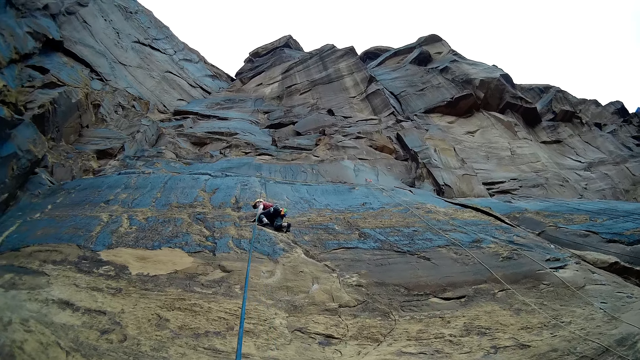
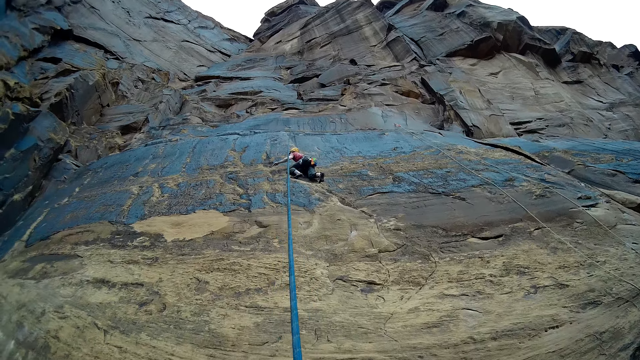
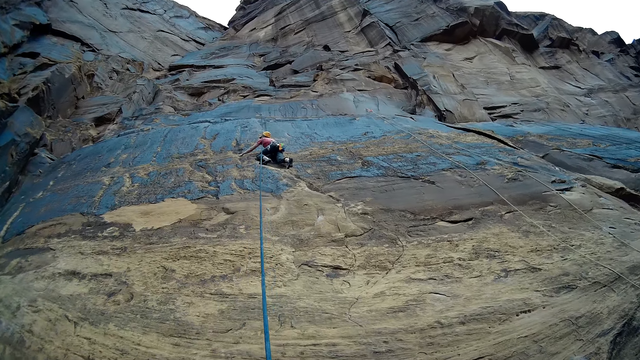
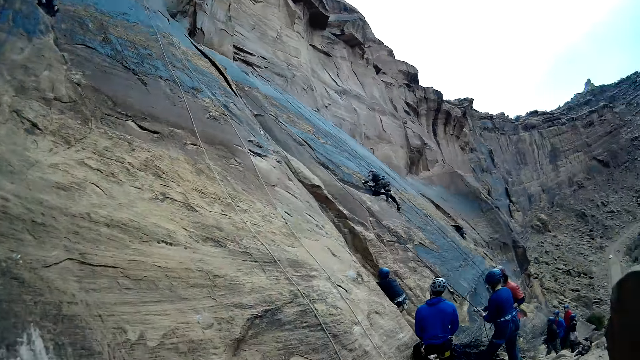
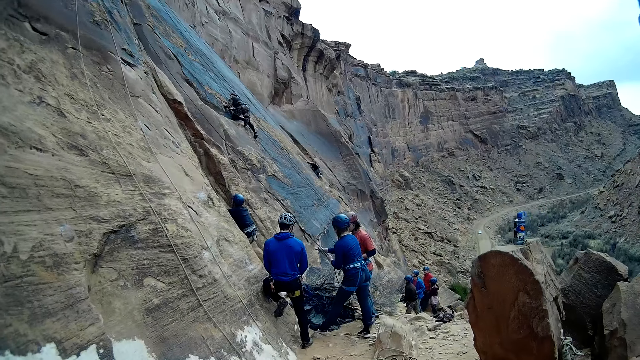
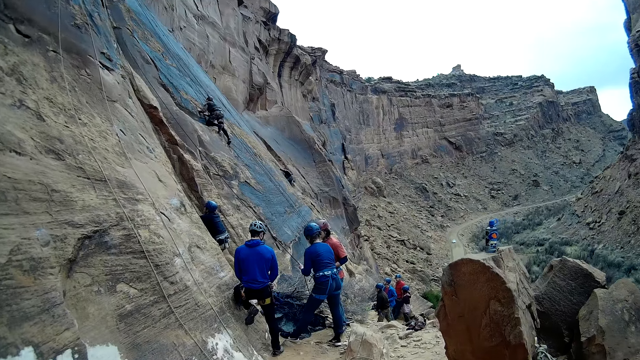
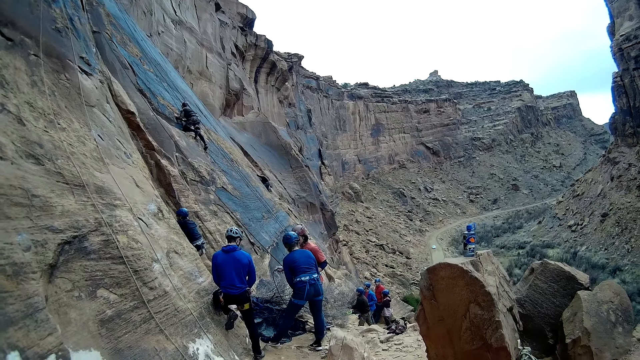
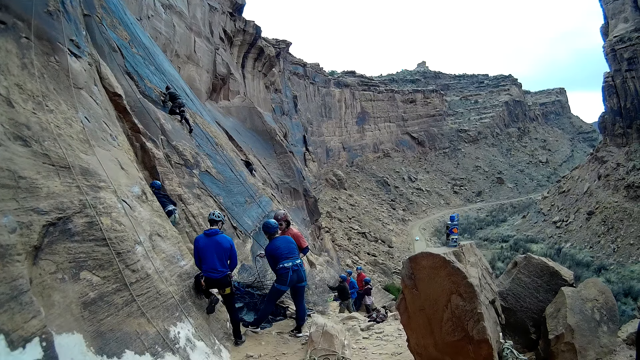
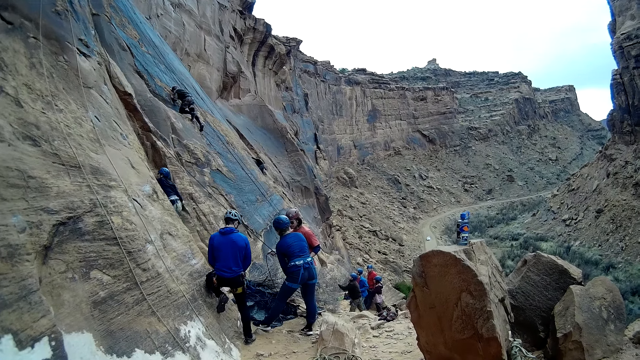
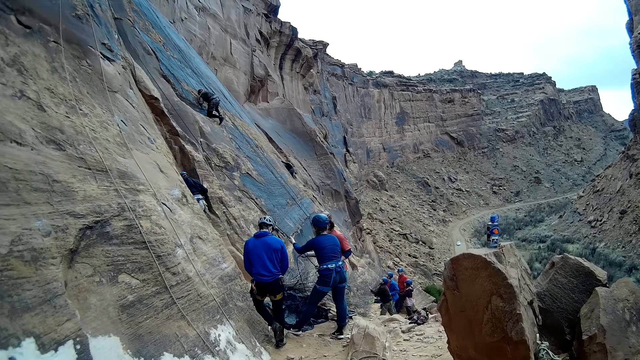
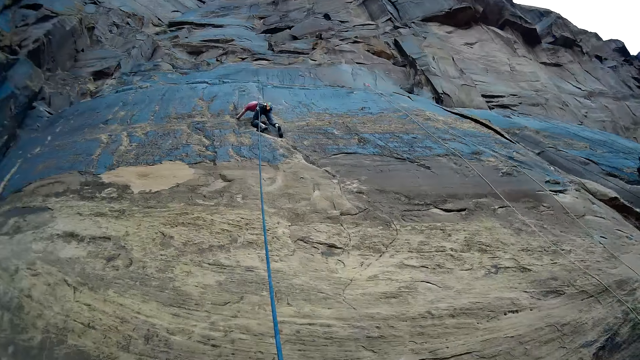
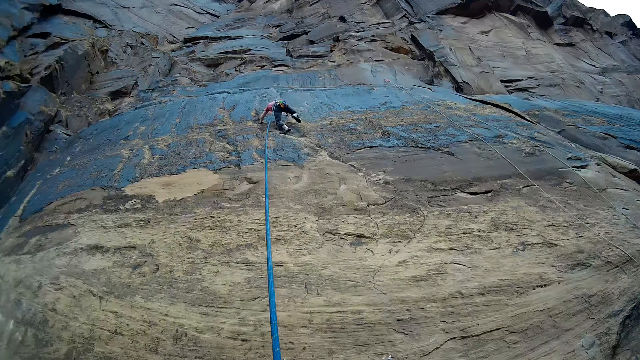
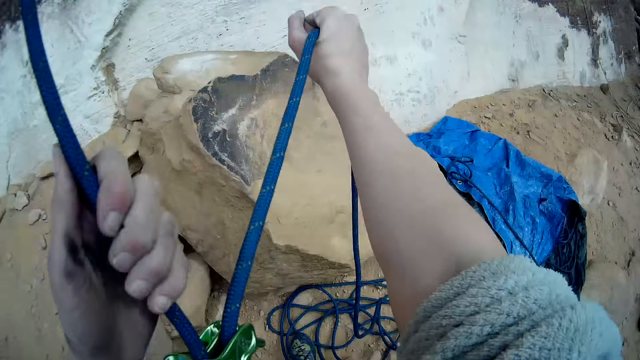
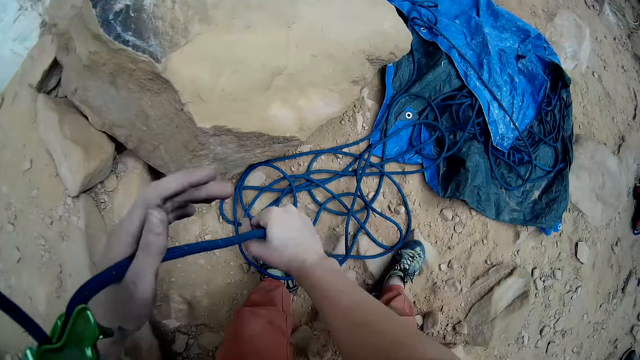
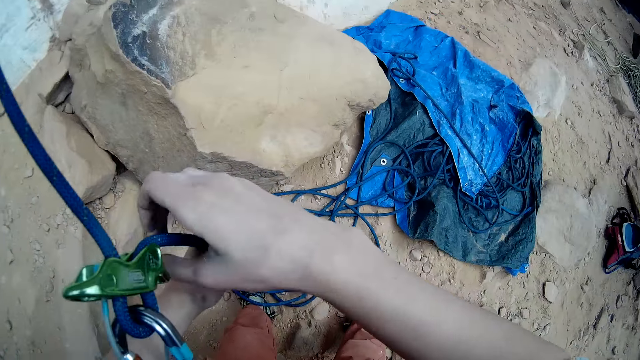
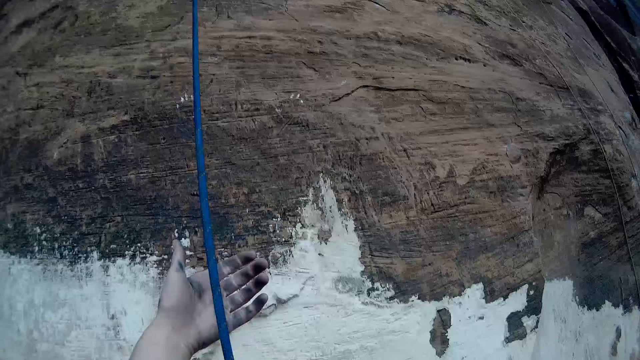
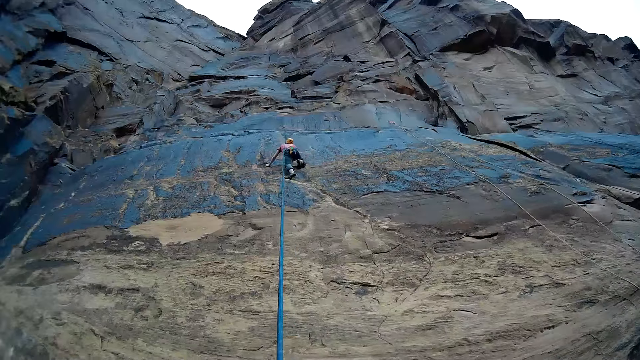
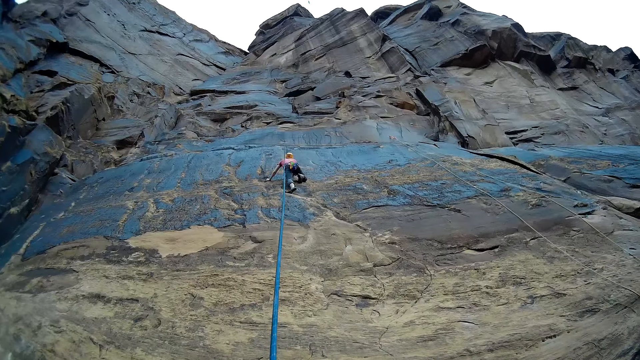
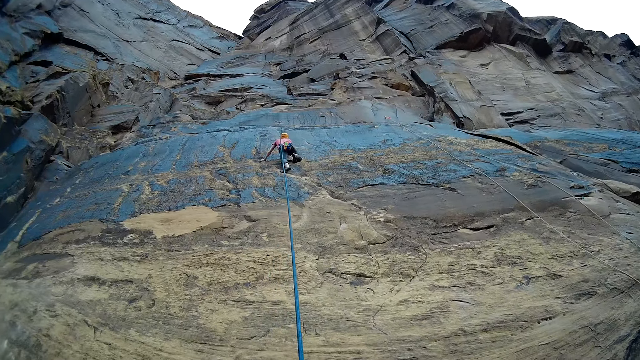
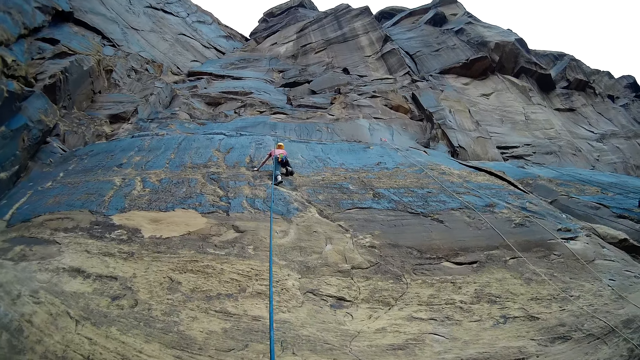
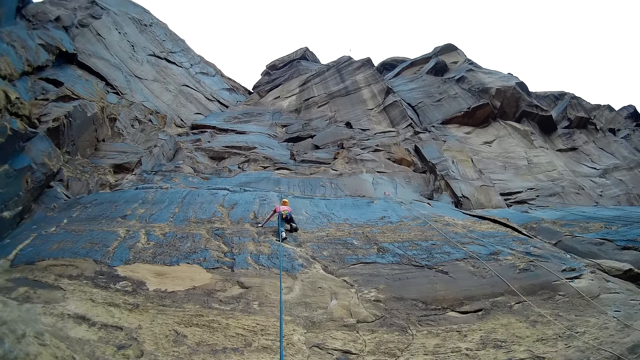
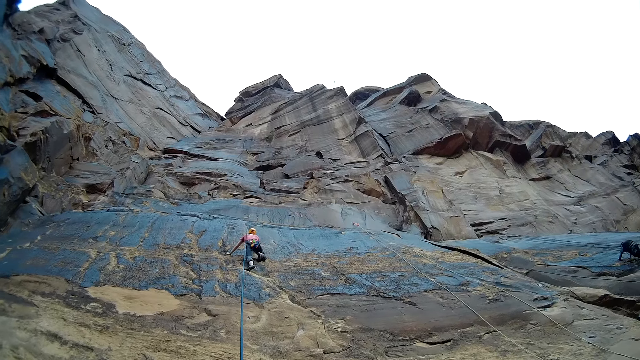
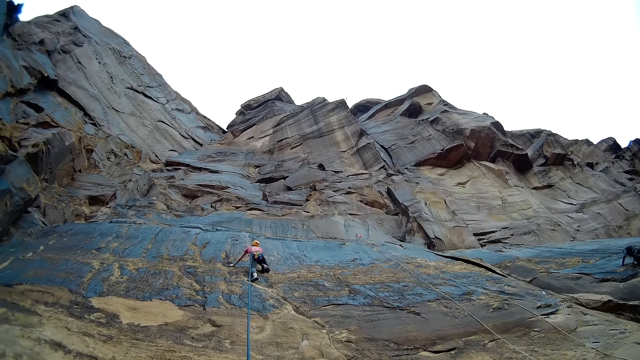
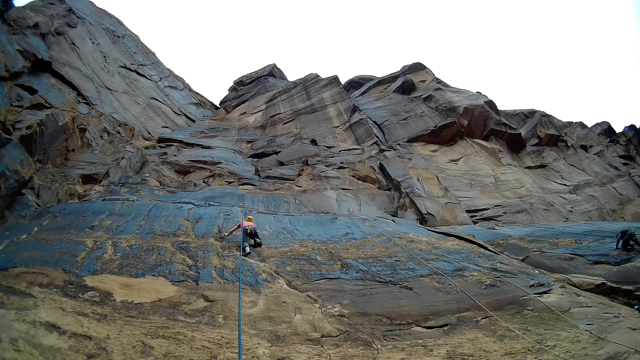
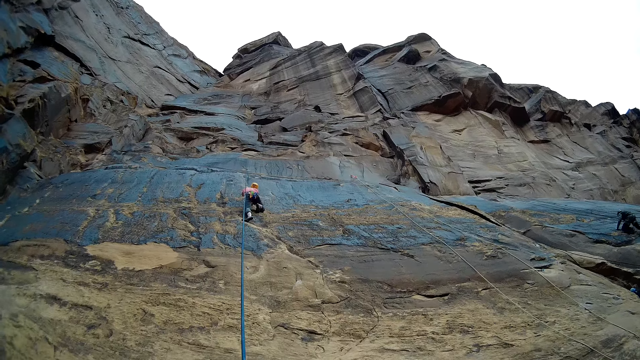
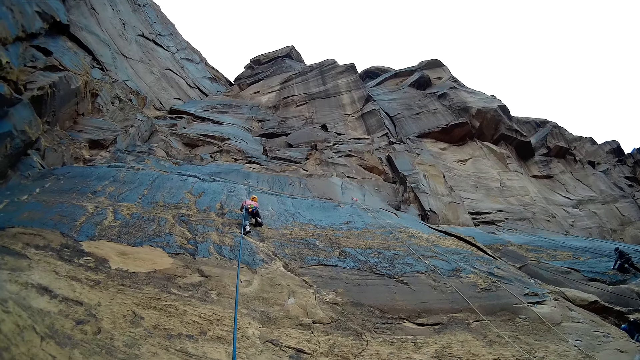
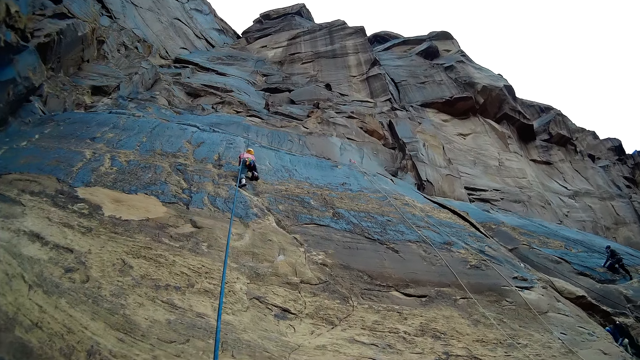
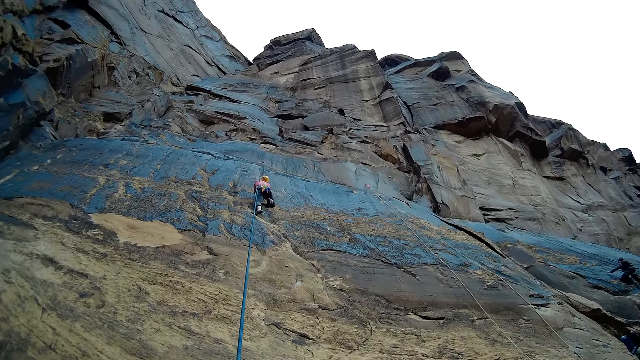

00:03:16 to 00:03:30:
The camera wearer looks around. They pull the rope with both hands. They look around.

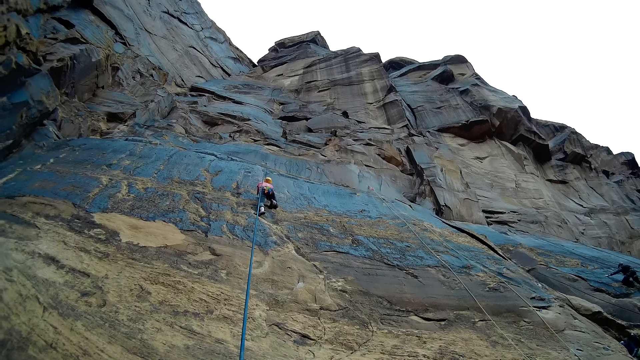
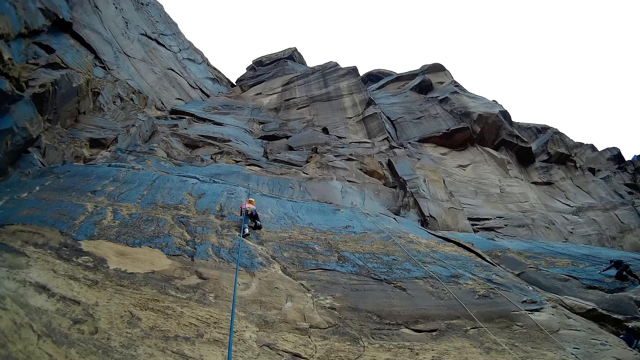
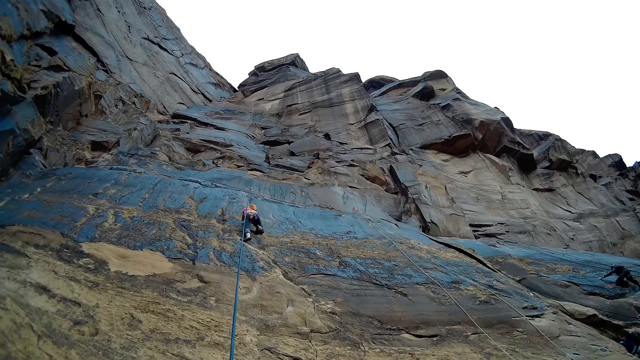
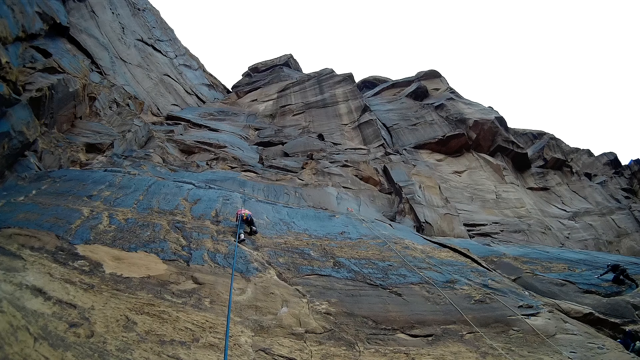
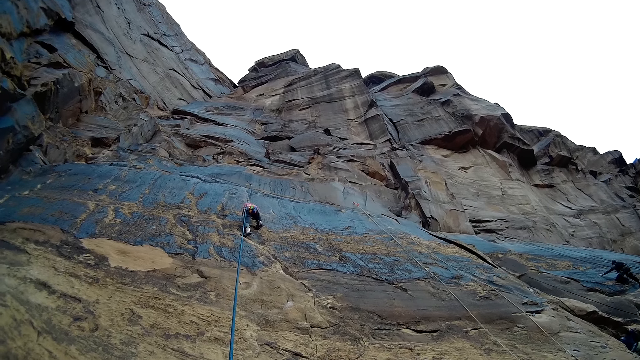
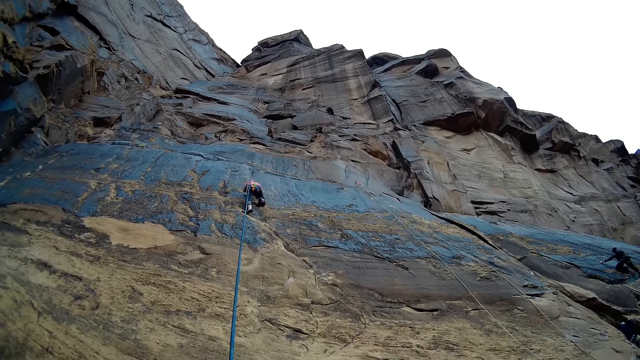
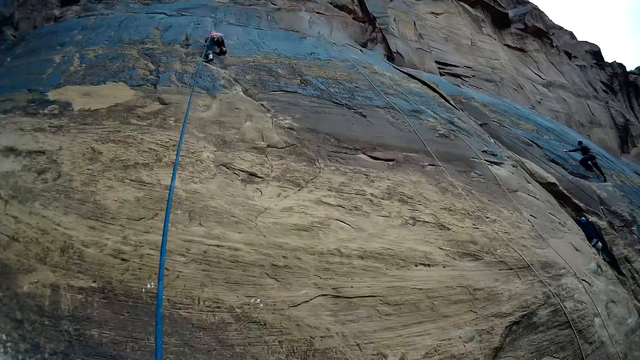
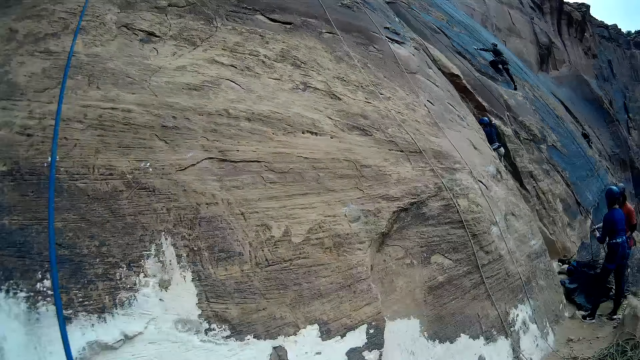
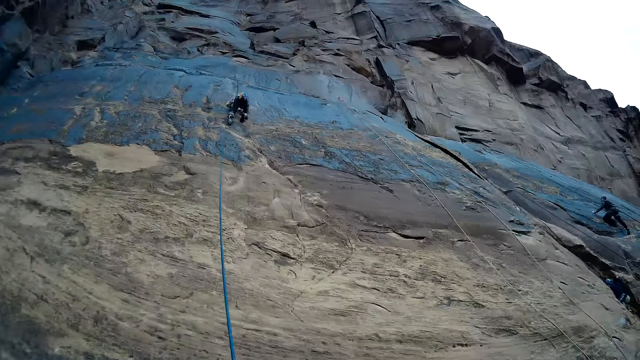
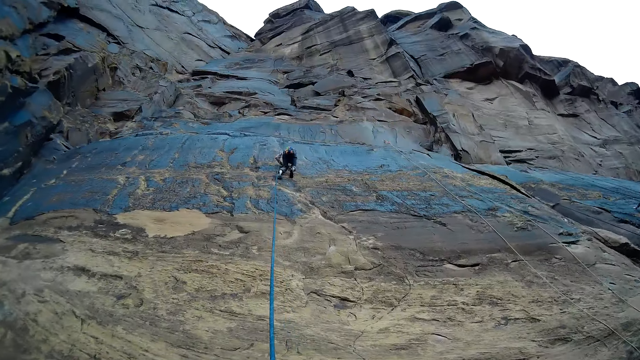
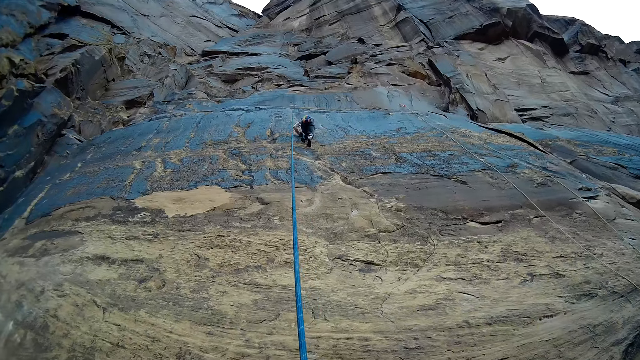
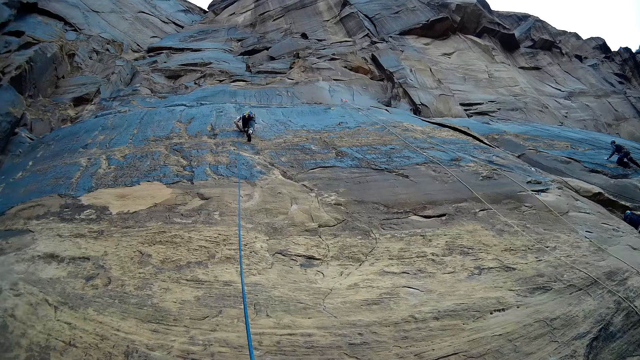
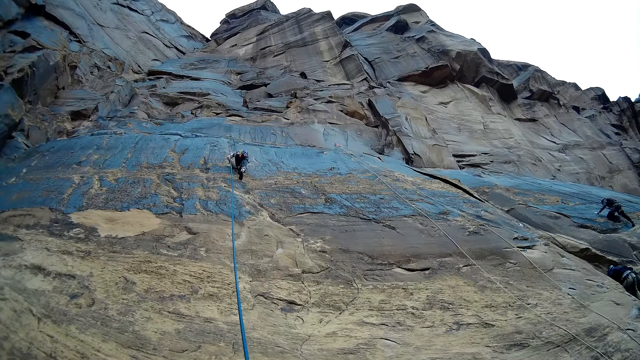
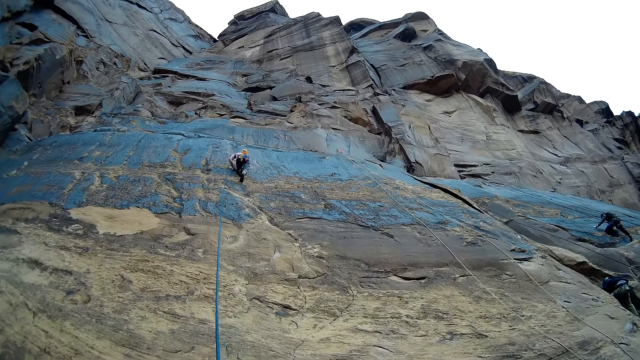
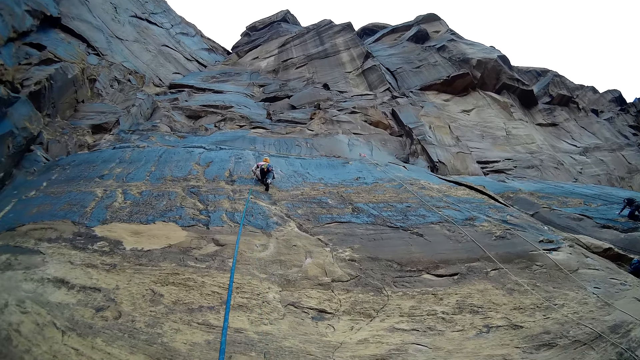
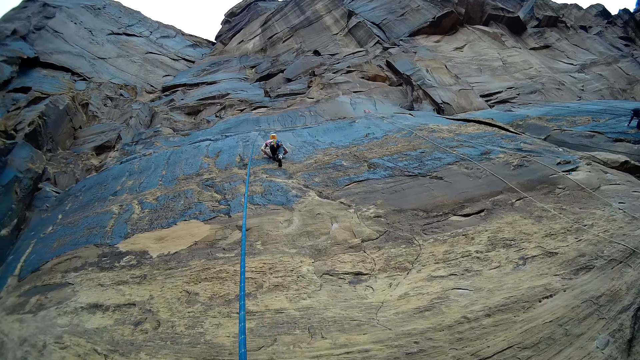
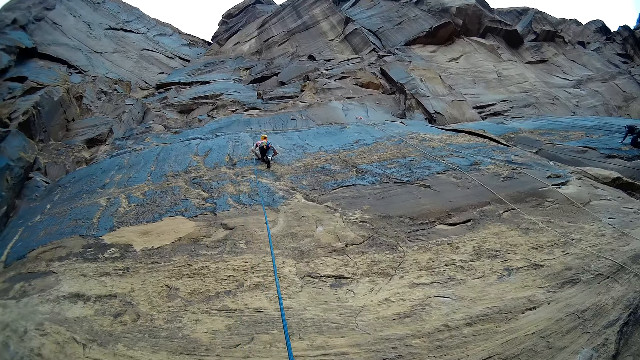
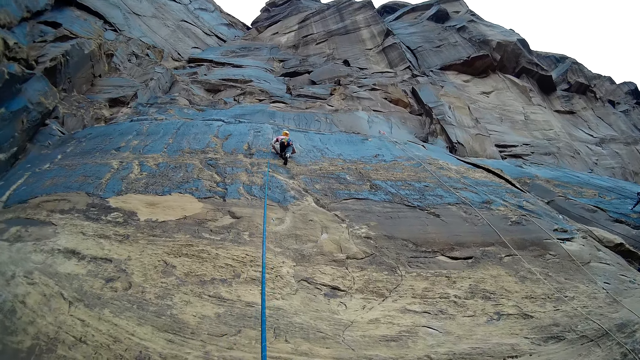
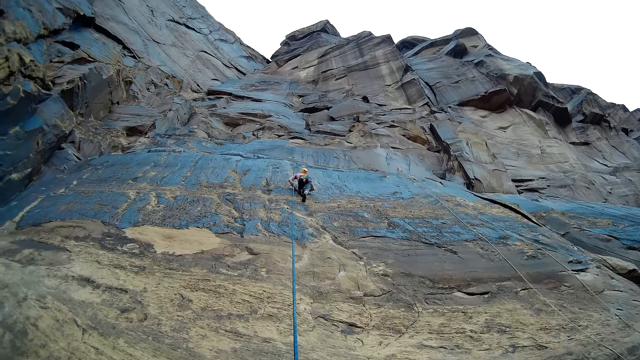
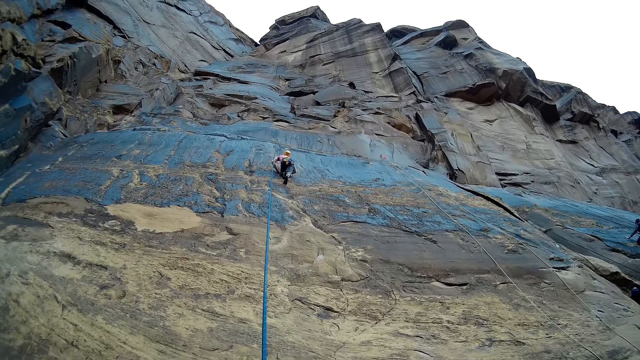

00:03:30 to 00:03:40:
The camera wearer swings a hand. They look around.
